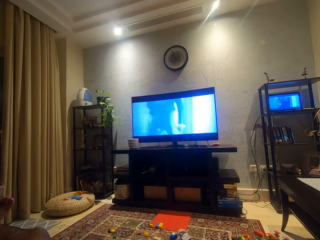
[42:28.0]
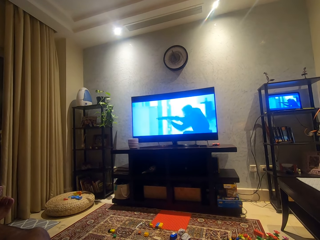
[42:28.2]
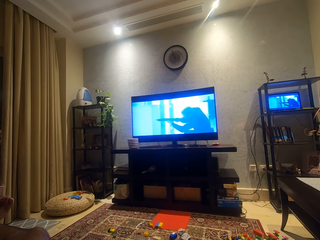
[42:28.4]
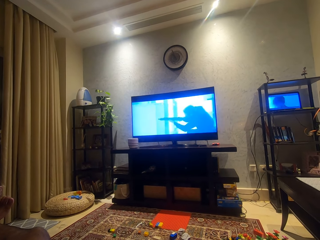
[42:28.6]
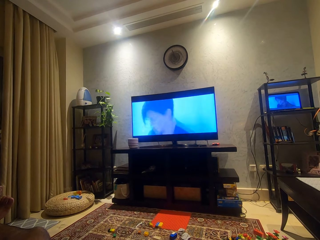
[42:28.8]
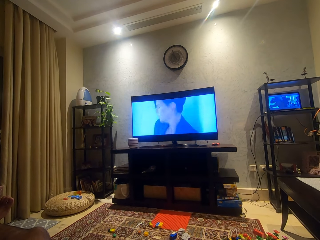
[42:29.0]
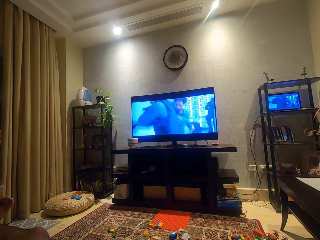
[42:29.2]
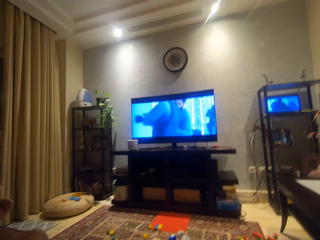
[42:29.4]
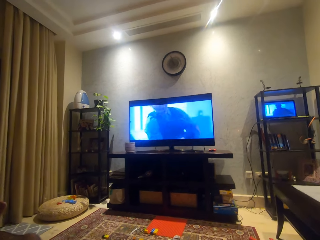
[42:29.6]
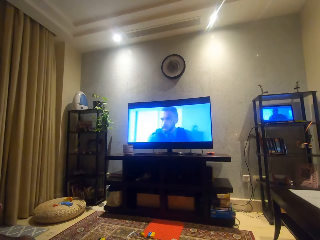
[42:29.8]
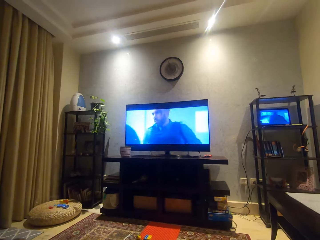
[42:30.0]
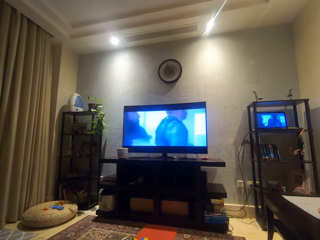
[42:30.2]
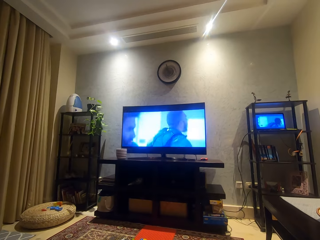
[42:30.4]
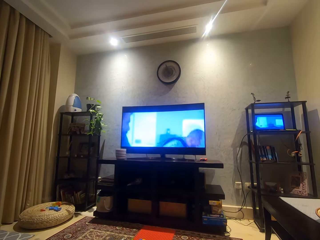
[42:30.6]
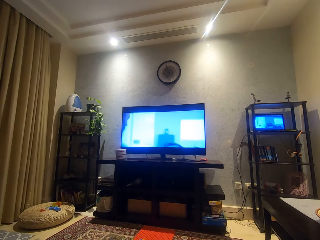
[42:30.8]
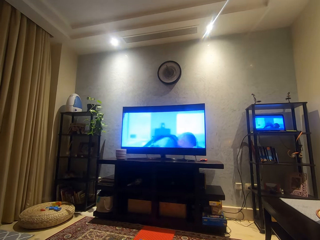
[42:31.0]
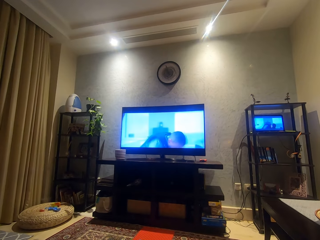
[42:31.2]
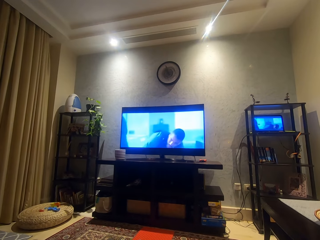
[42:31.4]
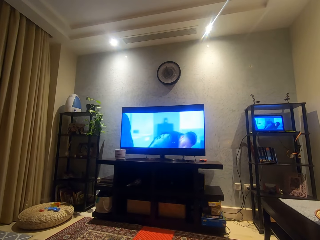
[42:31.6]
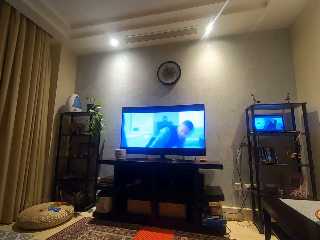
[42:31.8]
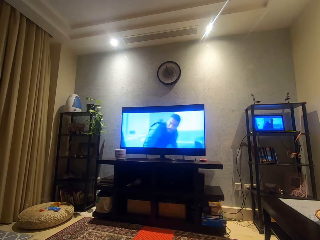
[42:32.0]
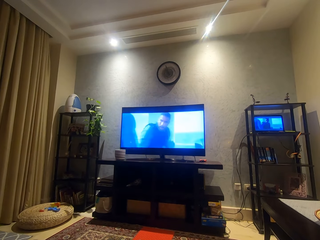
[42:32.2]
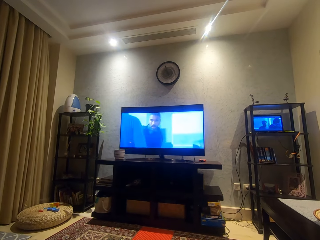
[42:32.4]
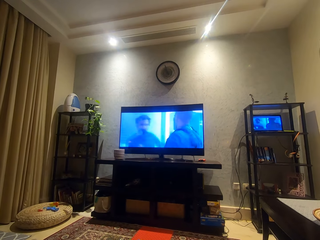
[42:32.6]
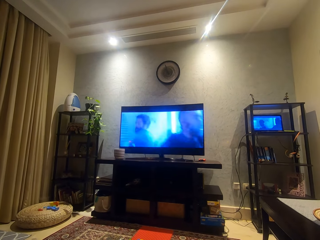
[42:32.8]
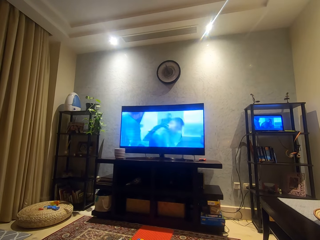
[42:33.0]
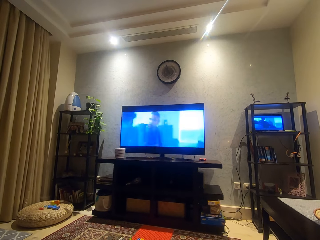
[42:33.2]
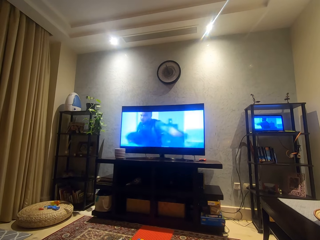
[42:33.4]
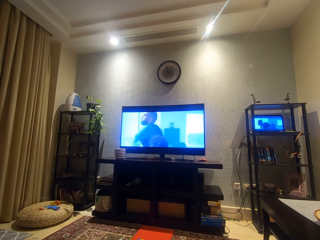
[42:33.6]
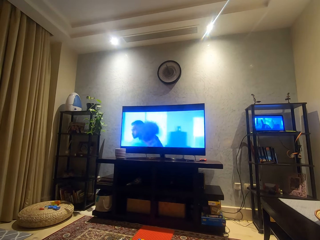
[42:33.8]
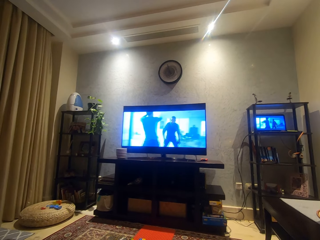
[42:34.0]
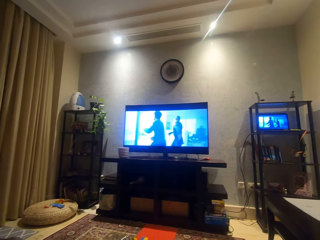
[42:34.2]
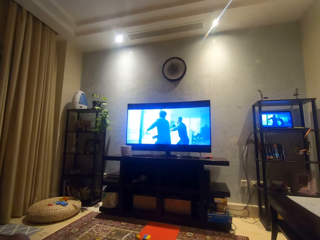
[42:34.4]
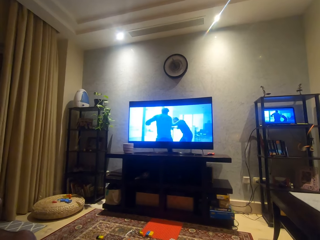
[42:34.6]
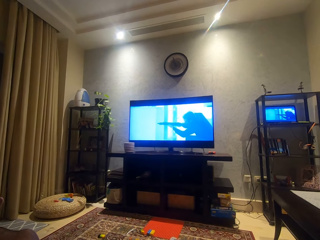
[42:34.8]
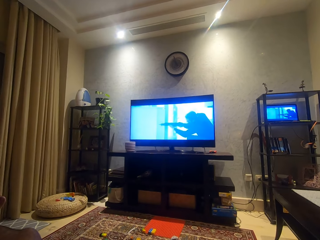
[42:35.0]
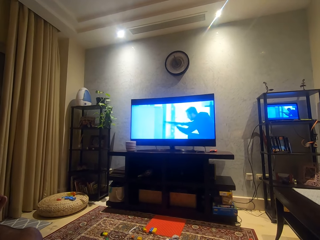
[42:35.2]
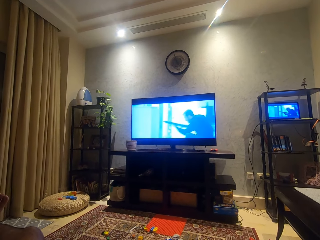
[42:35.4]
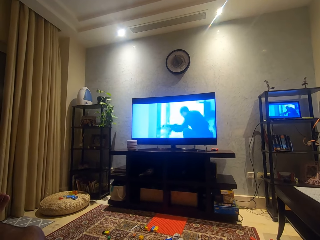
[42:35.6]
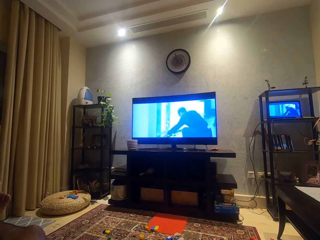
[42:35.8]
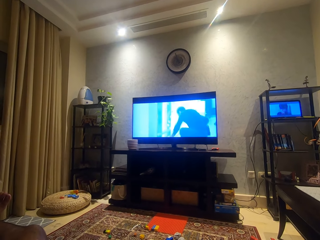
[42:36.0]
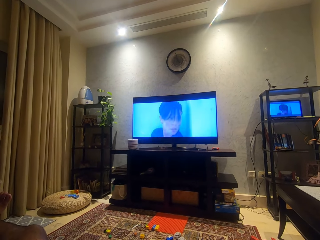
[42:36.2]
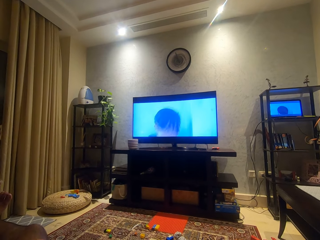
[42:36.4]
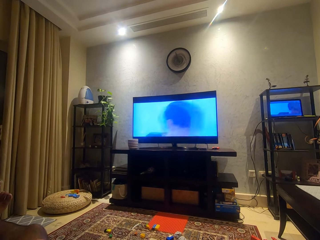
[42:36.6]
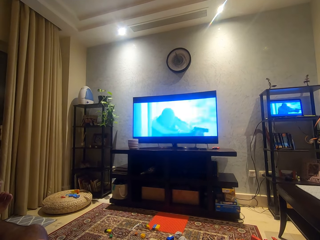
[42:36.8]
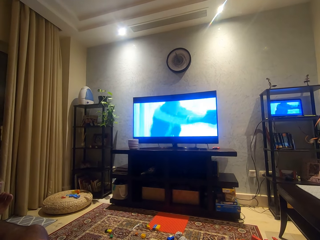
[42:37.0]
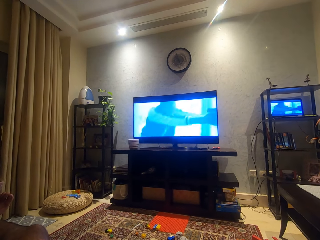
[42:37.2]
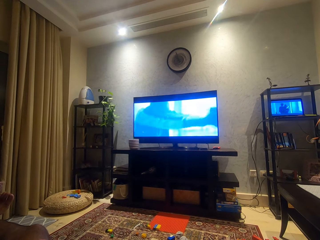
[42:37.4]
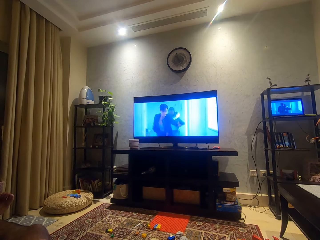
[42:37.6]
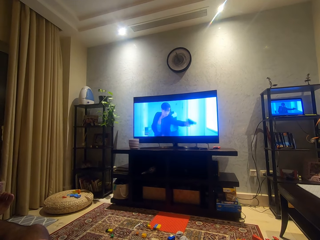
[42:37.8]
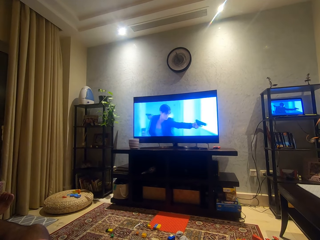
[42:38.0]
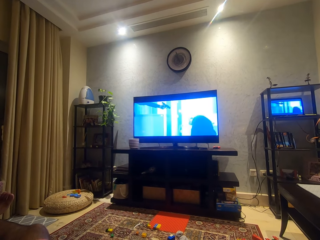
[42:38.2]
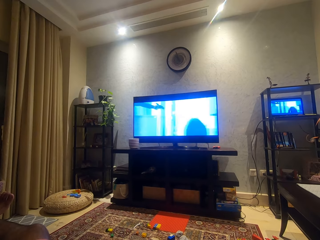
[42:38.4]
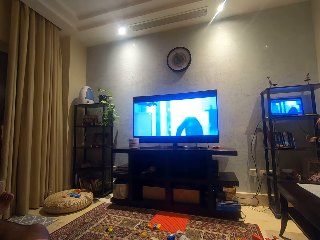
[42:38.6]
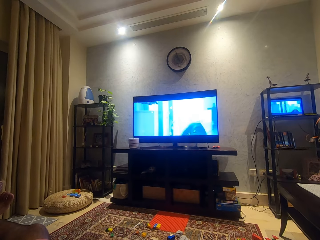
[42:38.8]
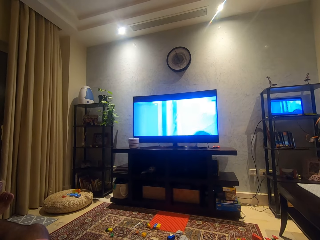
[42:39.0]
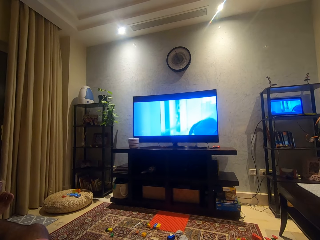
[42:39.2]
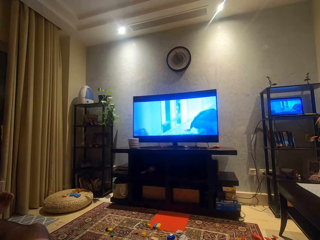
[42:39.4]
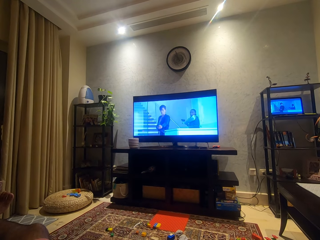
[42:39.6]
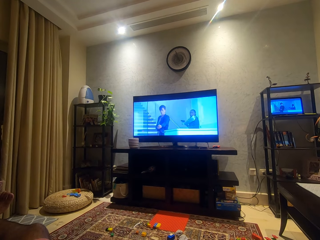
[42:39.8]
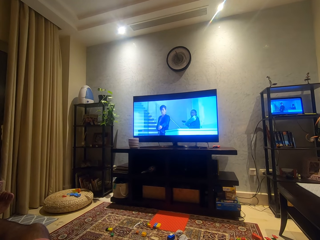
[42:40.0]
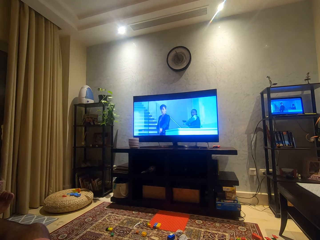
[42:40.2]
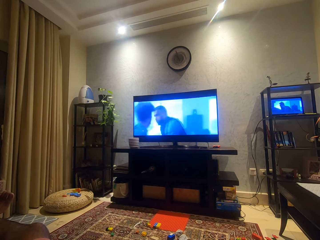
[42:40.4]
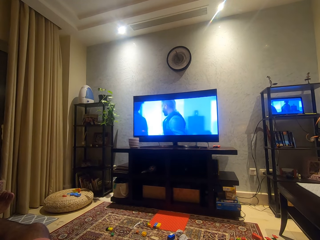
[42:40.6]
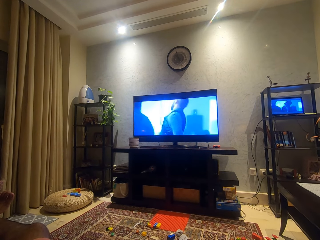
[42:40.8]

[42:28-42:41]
The camera wearer looks around.

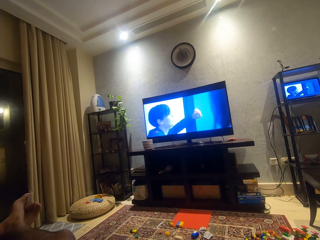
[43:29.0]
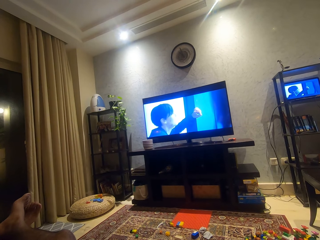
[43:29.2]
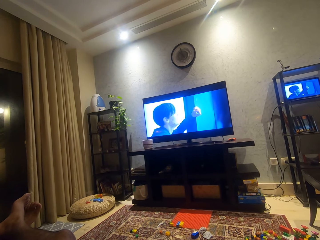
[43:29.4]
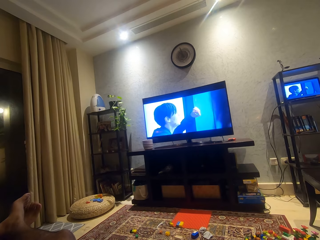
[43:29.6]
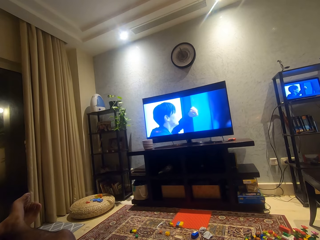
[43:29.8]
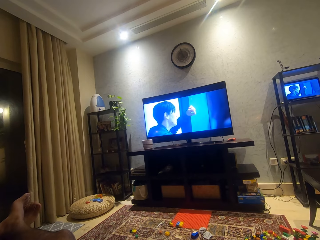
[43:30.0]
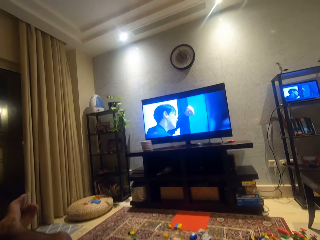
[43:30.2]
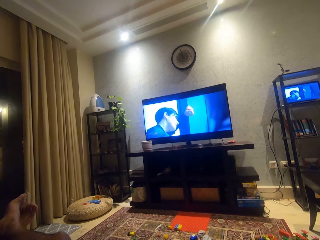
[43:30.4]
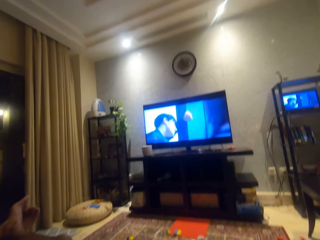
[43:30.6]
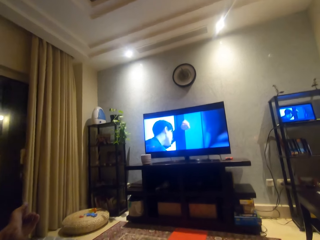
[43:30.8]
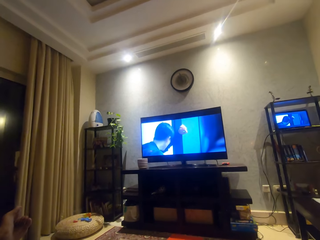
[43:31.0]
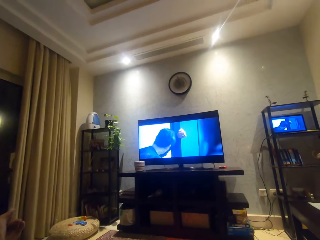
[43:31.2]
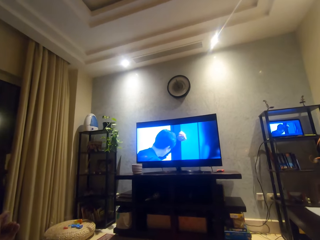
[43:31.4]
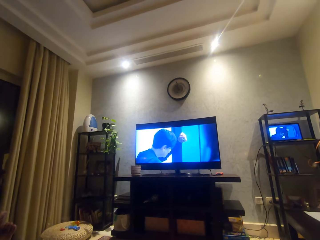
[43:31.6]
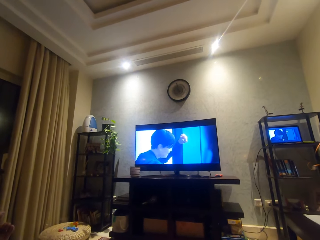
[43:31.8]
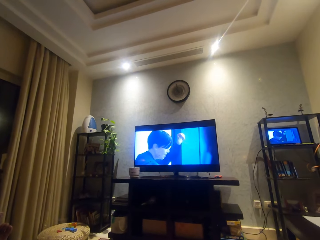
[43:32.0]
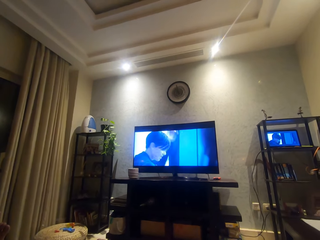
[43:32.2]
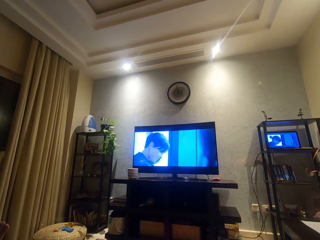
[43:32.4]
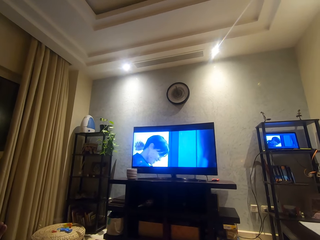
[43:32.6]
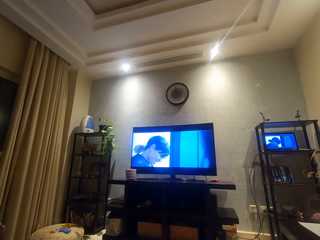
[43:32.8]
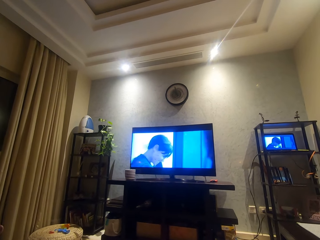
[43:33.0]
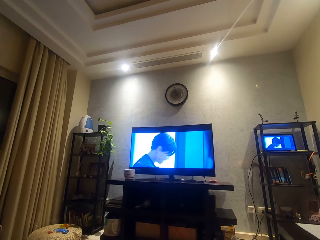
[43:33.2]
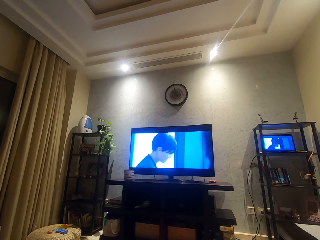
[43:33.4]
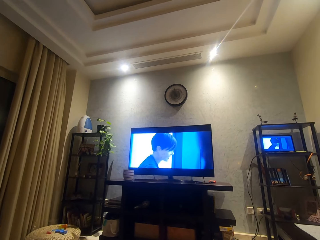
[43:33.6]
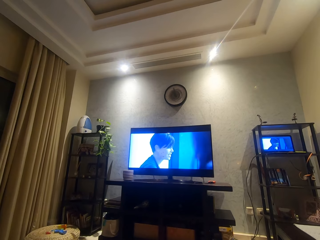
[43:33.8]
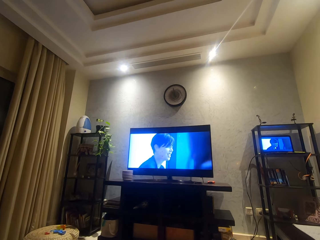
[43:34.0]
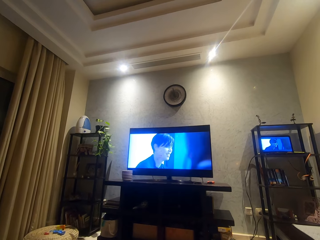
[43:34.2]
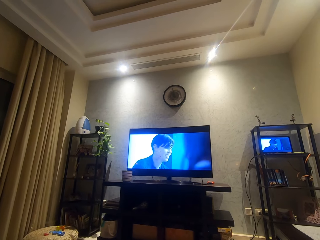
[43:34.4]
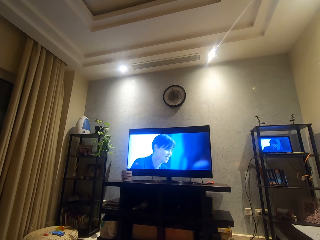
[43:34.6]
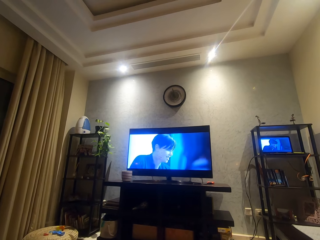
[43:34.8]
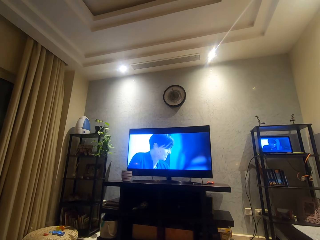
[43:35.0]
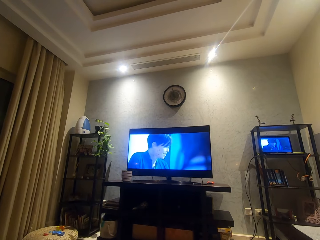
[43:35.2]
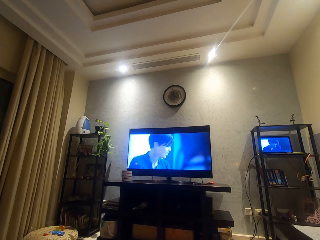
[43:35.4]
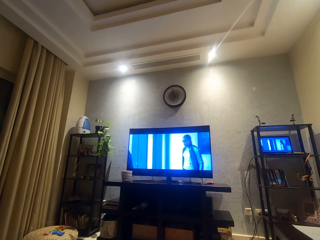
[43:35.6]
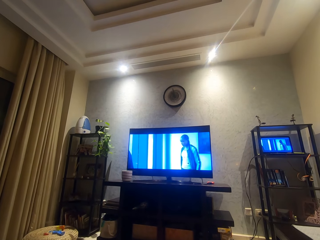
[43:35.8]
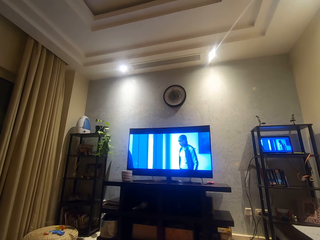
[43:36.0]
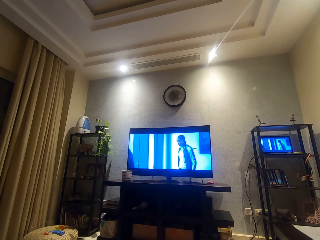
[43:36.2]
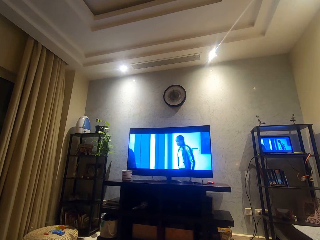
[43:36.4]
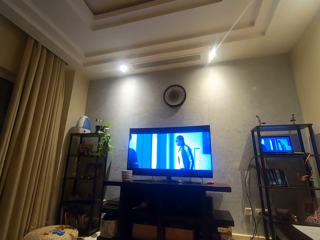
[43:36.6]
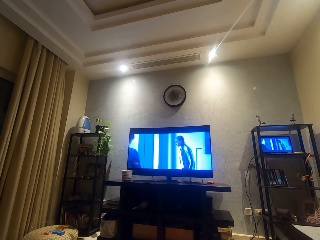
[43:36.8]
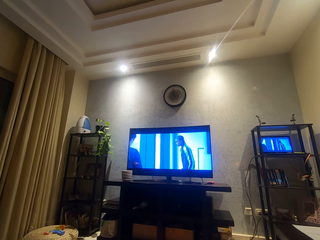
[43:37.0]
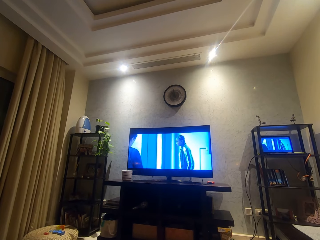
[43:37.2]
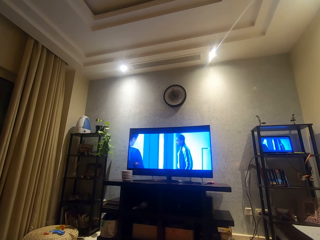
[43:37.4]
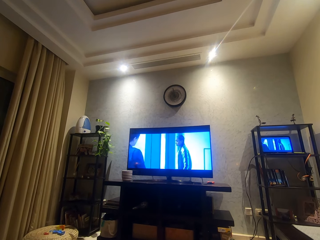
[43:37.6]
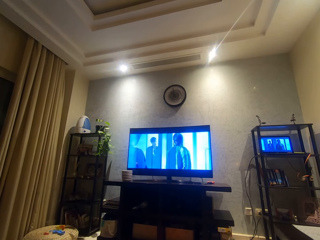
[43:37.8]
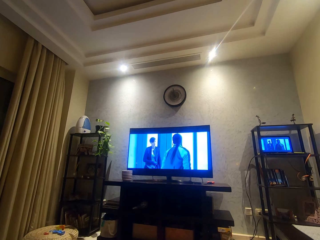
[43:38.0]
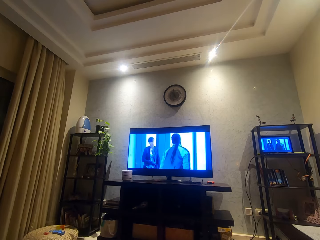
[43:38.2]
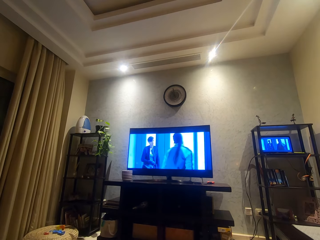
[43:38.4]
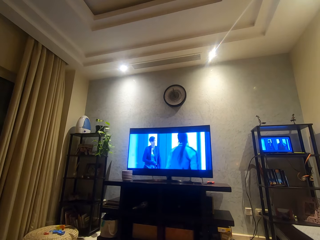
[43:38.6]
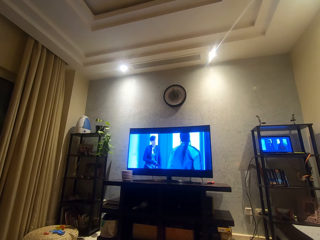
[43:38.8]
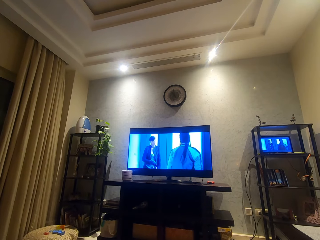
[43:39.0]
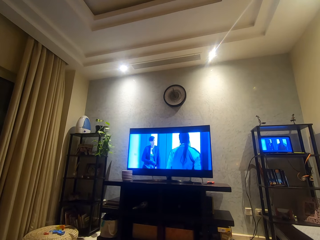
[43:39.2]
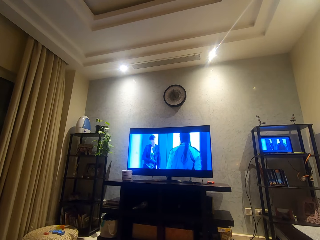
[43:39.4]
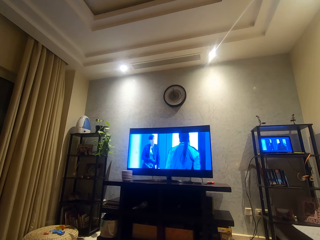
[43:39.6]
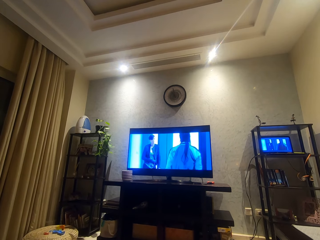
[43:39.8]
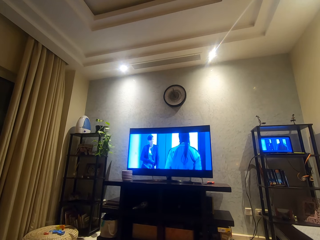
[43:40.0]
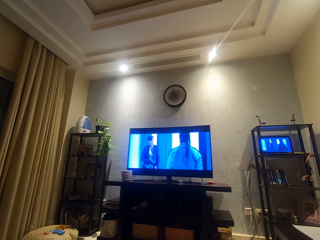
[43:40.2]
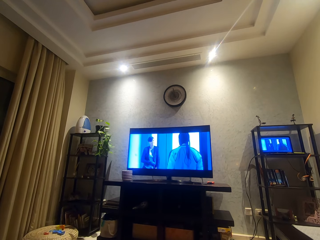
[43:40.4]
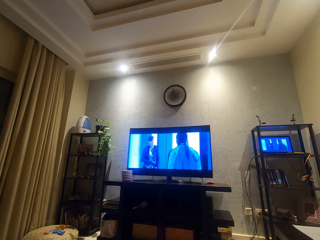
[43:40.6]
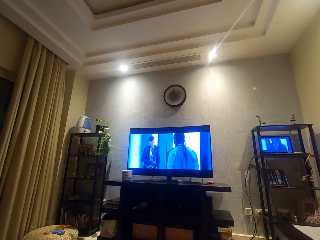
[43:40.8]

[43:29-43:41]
The camera wearer moves a bit.
